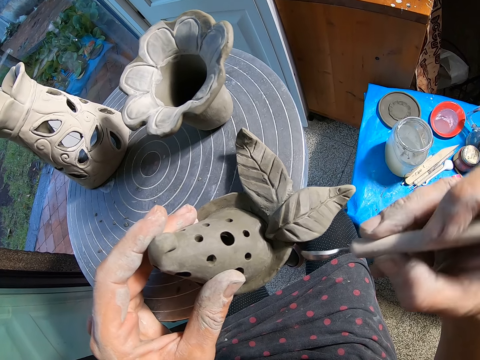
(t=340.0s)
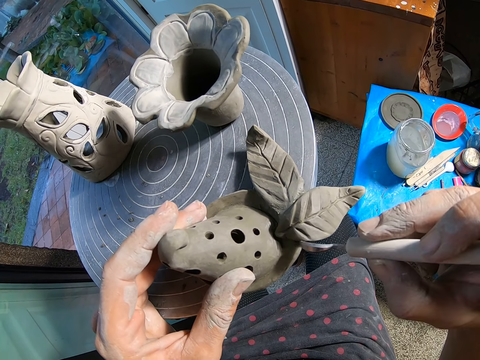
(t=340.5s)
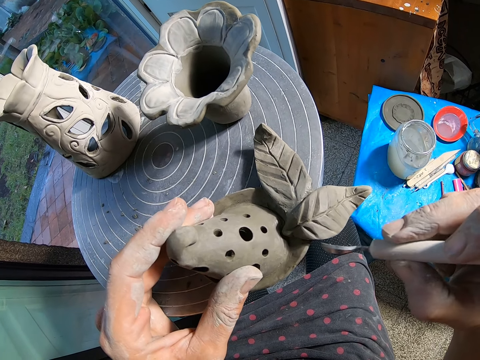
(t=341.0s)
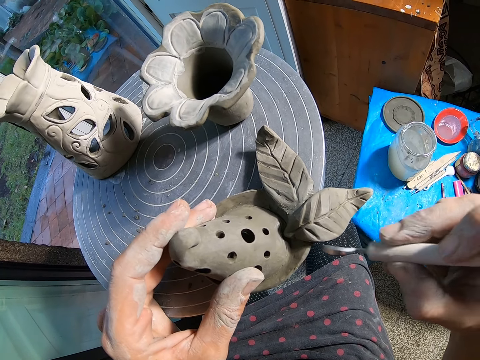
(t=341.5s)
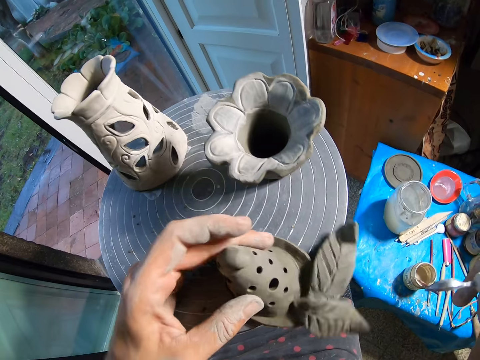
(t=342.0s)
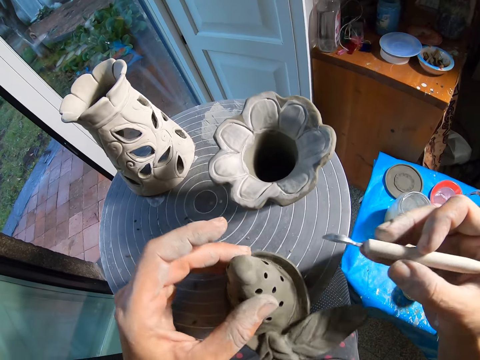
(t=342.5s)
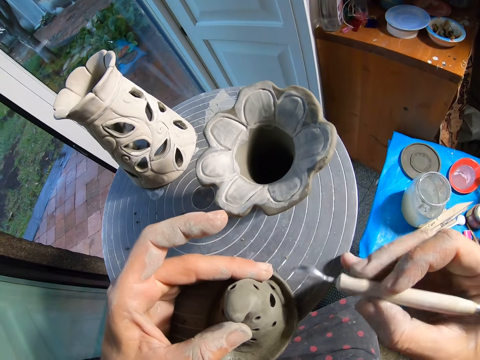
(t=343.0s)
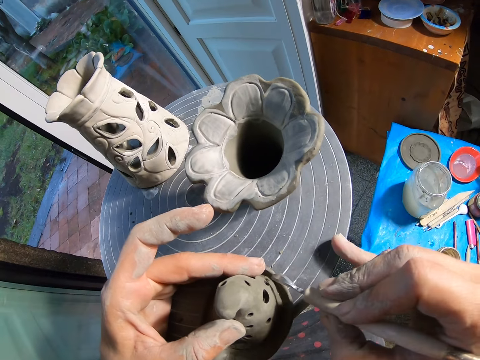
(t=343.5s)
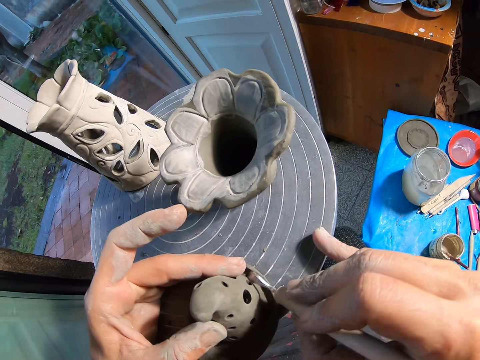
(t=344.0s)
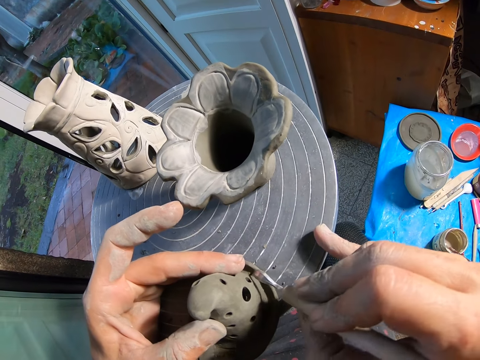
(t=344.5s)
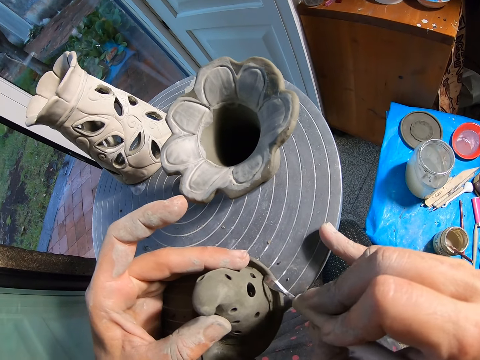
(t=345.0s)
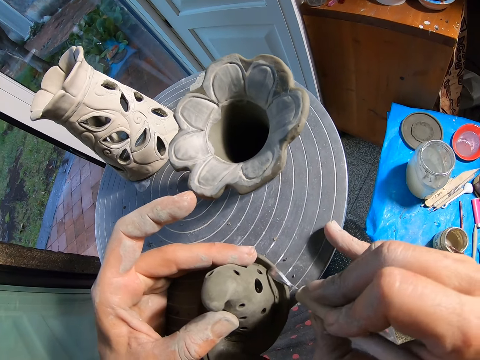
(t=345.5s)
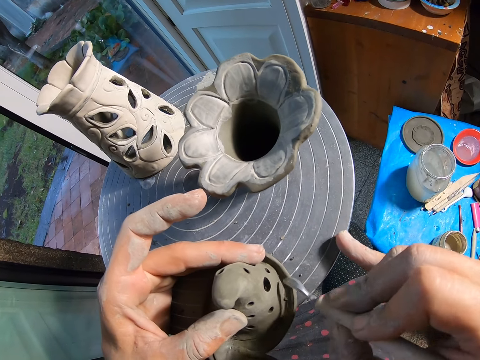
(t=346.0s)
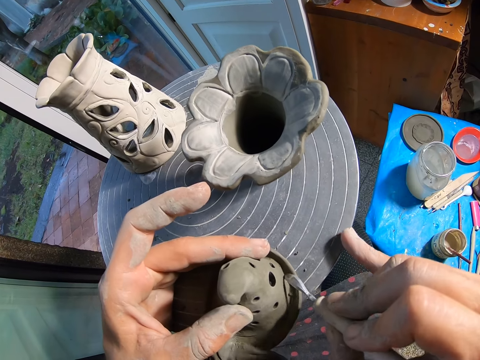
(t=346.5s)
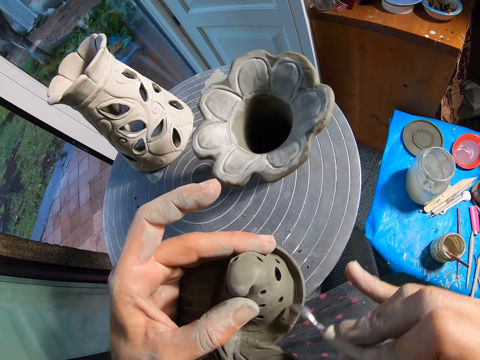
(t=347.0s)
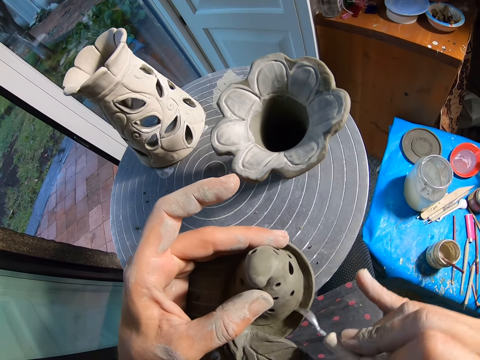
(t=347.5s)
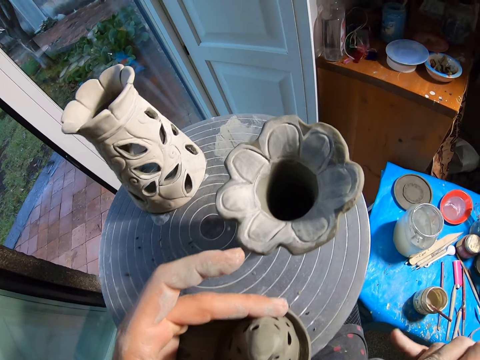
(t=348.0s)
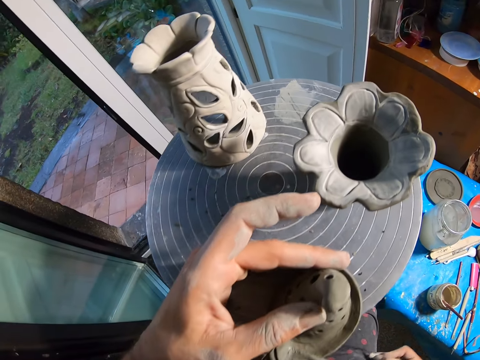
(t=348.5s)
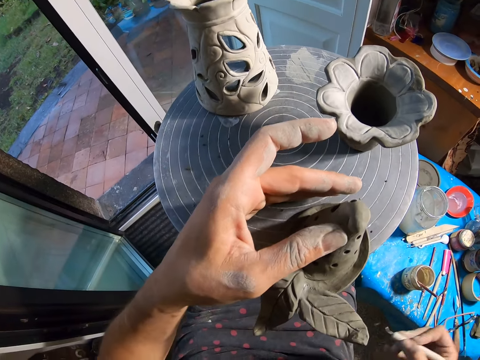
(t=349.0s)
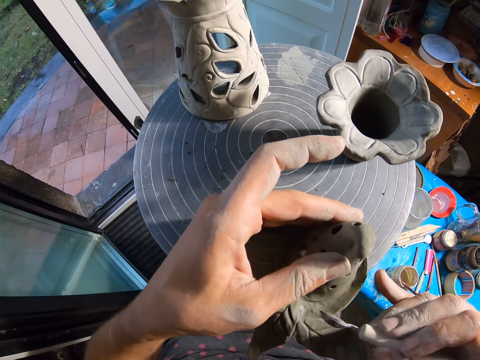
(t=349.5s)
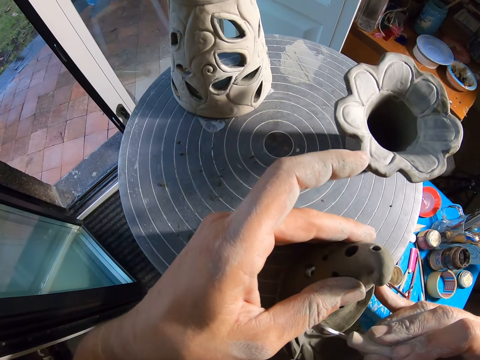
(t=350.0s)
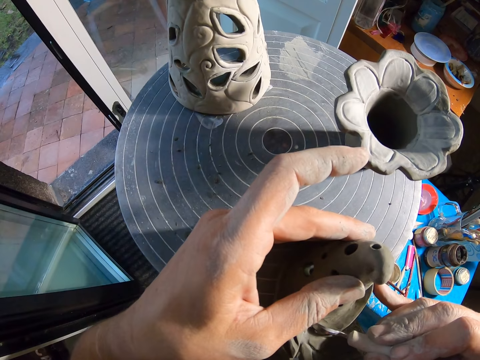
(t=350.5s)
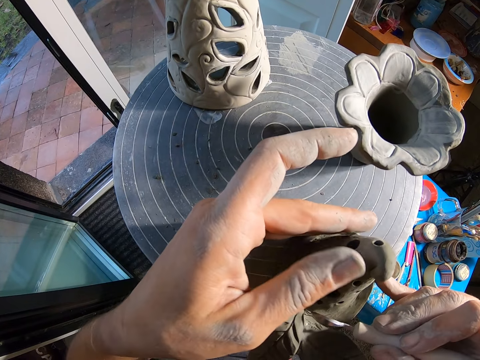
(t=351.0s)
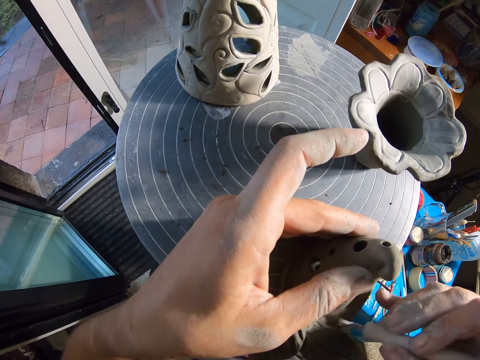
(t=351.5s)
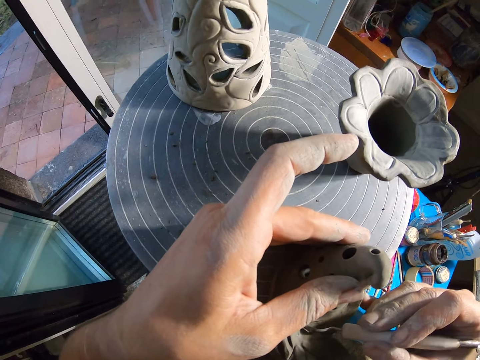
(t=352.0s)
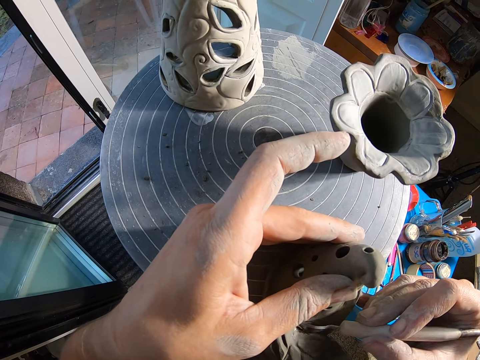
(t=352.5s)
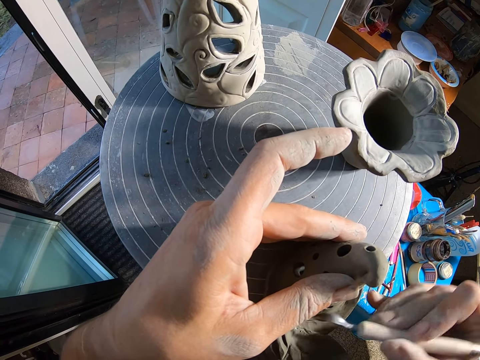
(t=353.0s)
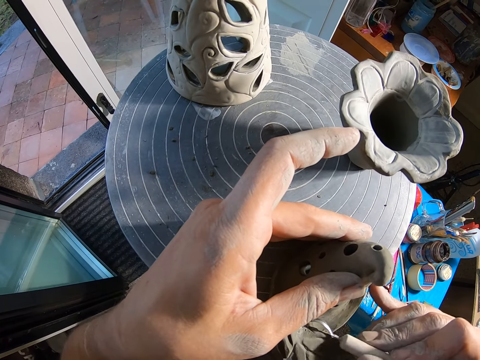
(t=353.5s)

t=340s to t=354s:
The camera wearer rotates the carving. She carves clay with a carving tool. She blows air on the ceramicware with her mouth. She scrapes the ceramicware with the scraper in her right hand.

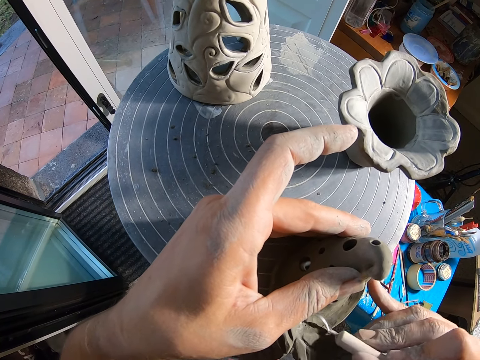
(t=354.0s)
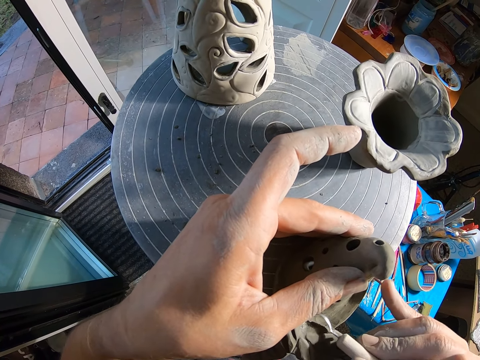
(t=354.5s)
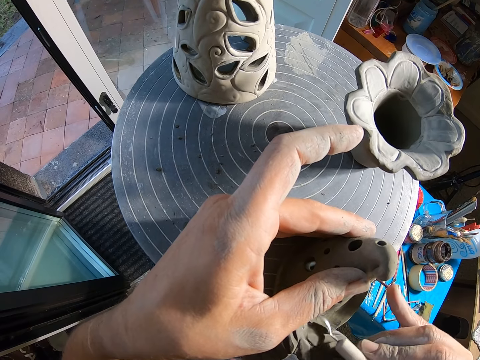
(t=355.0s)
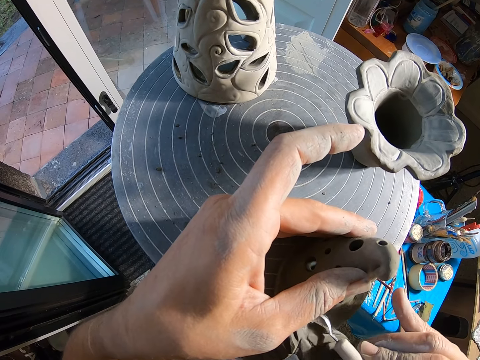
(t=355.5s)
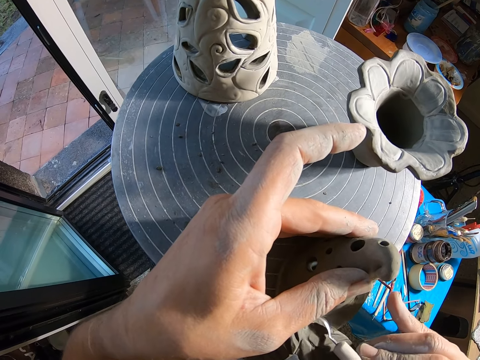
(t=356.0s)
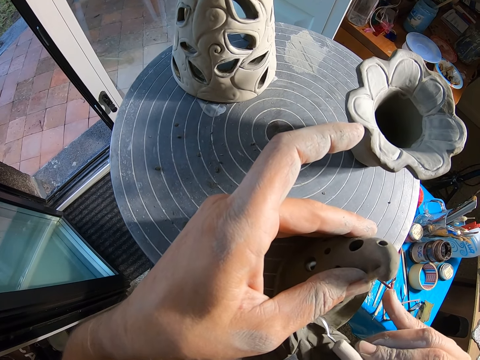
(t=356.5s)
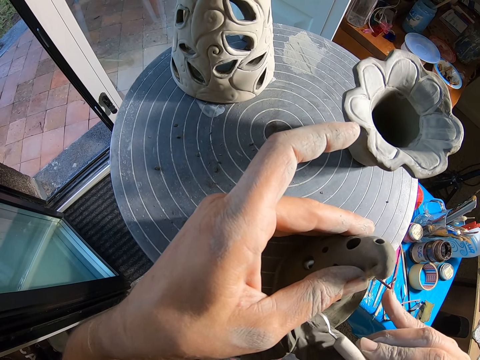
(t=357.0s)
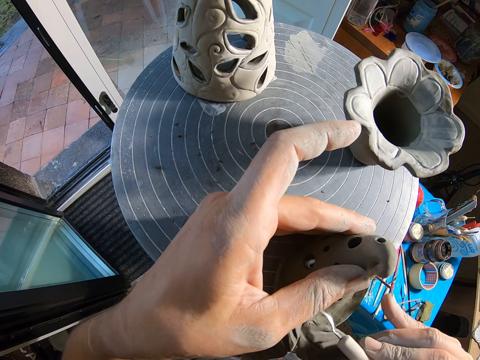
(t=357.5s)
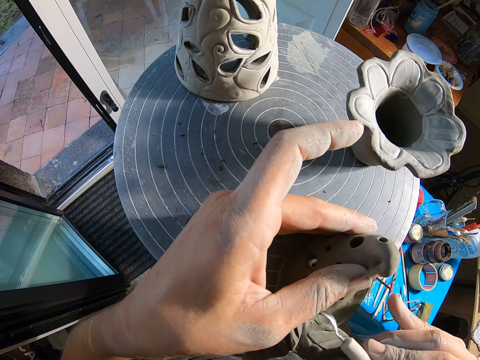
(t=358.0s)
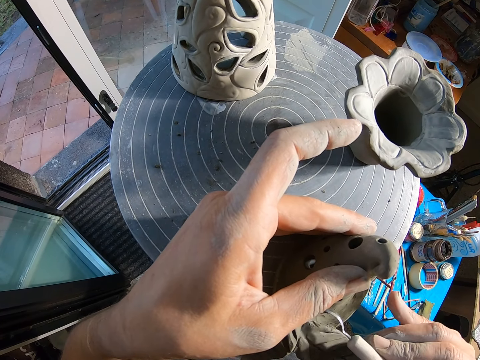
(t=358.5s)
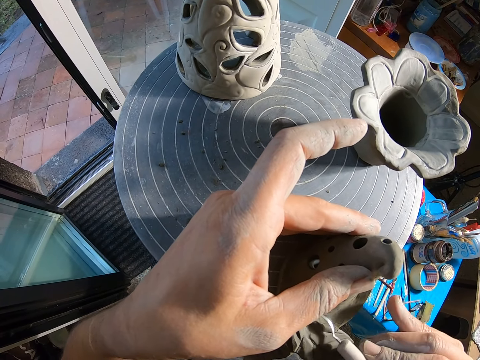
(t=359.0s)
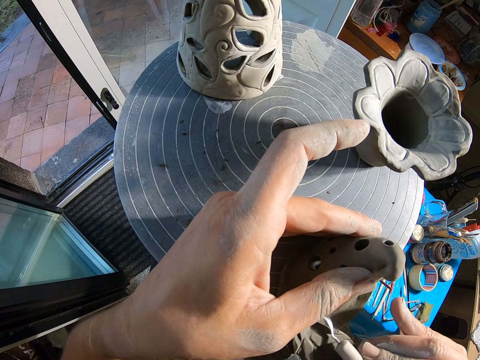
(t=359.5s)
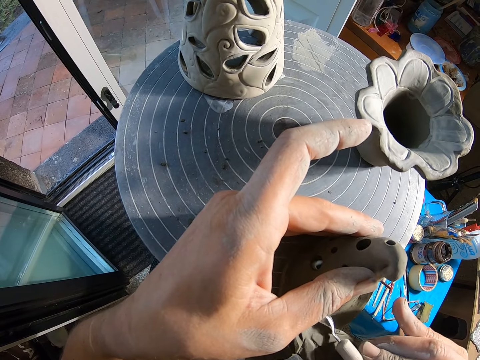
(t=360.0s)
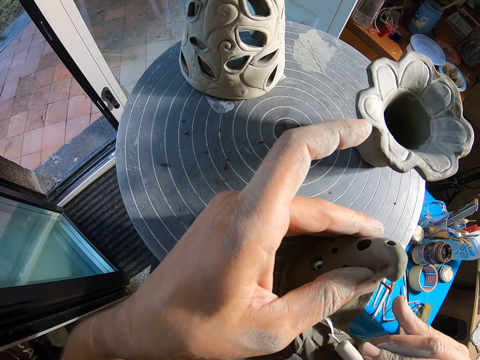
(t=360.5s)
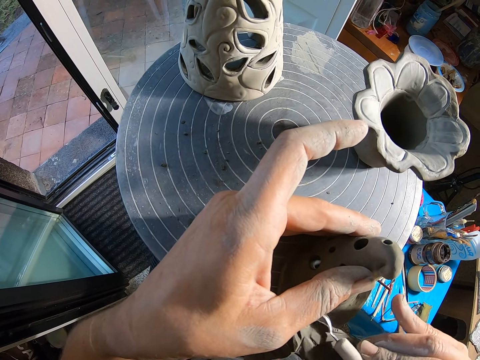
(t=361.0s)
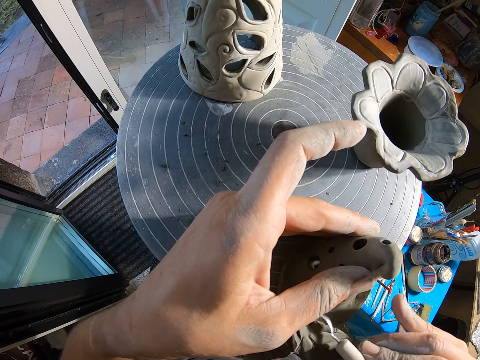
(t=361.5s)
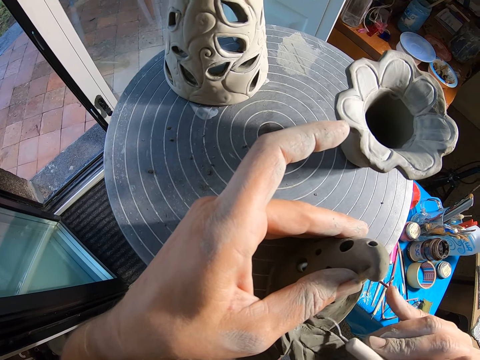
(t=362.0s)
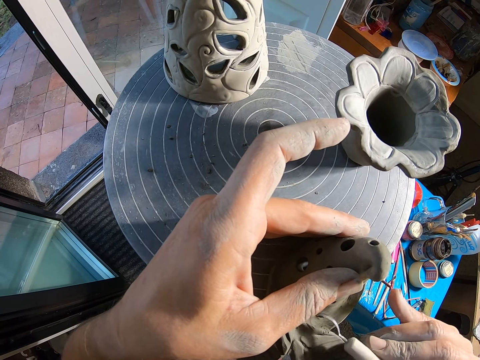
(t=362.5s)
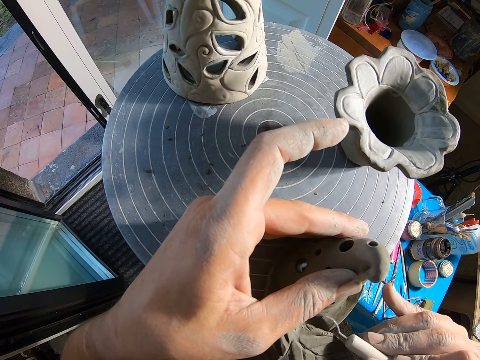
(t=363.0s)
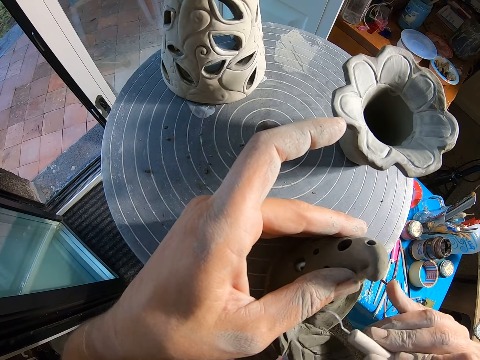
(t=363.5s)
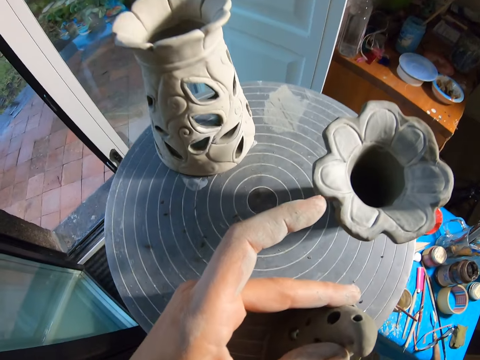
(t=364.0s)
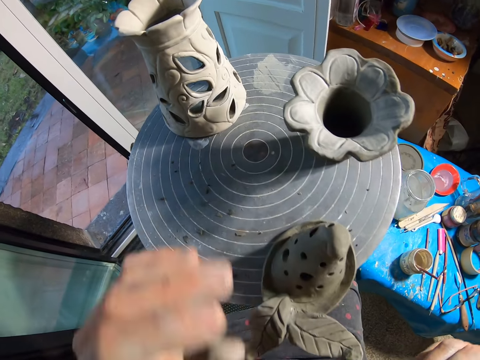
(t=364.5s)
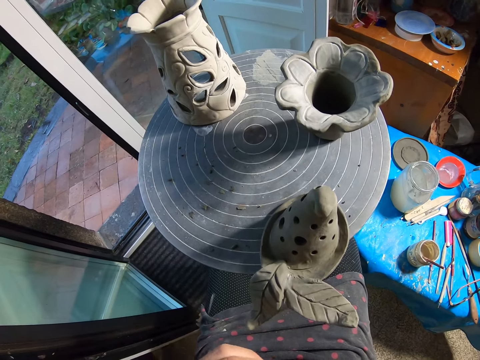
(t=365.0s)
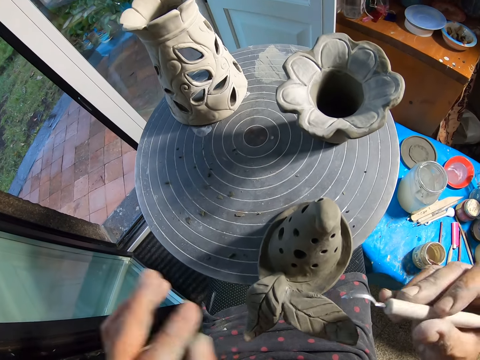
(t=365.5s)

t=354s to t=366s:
The camera wearer blows air on the ceramicware with her mouth. She wipes a carving tool with the hand.
